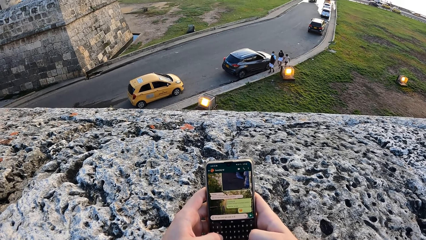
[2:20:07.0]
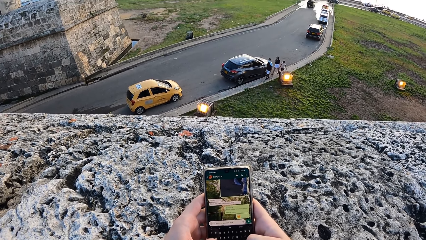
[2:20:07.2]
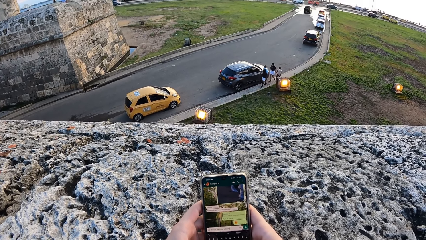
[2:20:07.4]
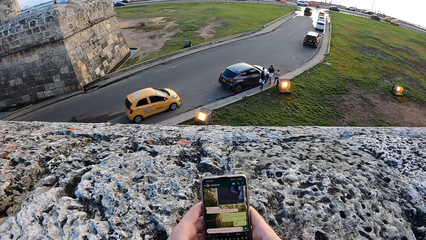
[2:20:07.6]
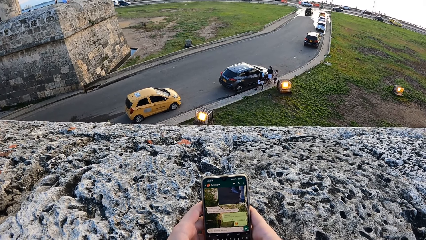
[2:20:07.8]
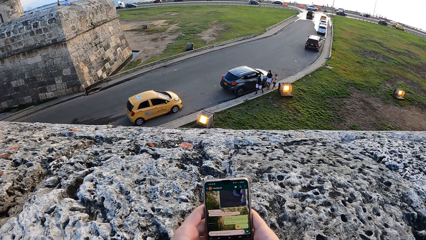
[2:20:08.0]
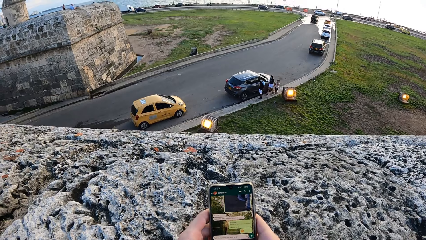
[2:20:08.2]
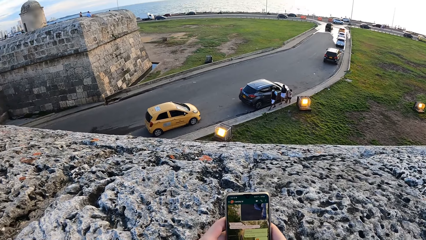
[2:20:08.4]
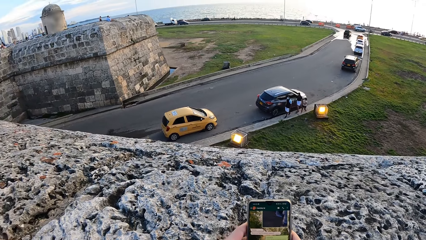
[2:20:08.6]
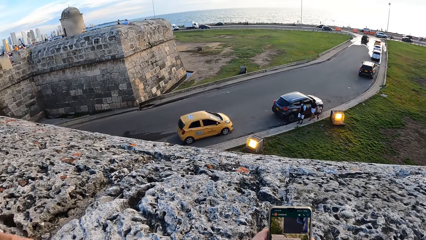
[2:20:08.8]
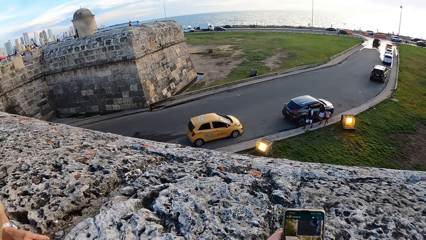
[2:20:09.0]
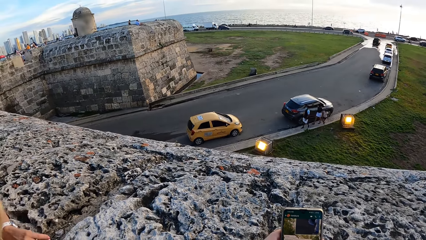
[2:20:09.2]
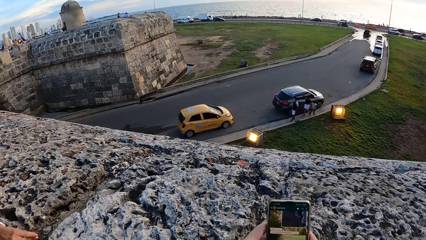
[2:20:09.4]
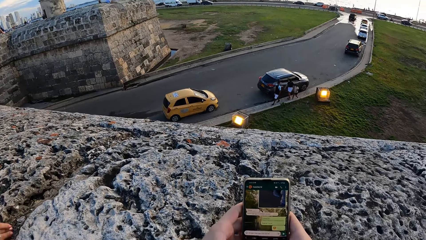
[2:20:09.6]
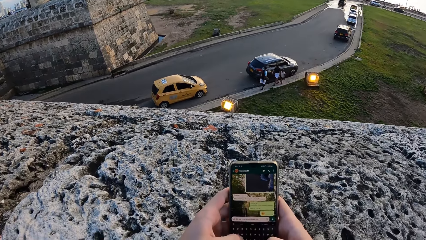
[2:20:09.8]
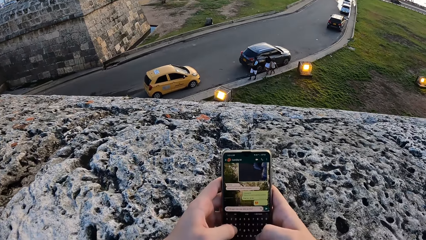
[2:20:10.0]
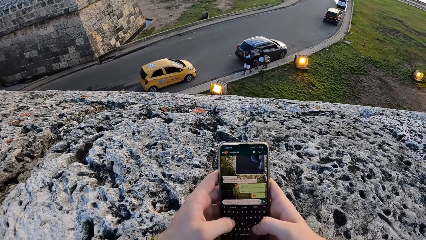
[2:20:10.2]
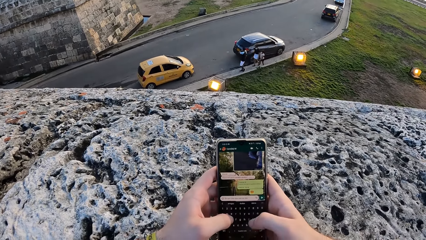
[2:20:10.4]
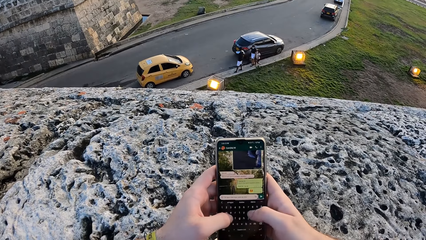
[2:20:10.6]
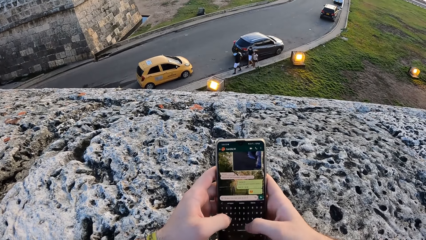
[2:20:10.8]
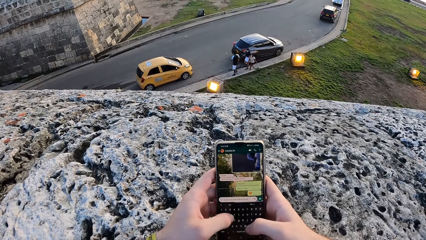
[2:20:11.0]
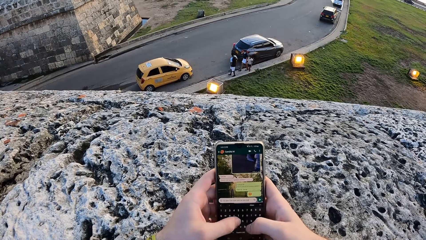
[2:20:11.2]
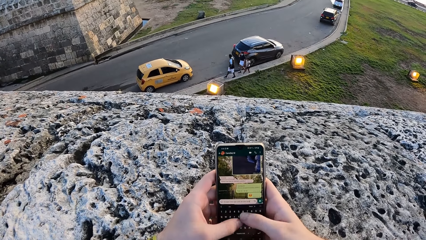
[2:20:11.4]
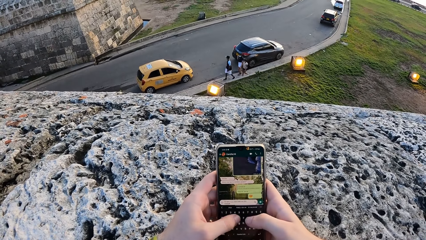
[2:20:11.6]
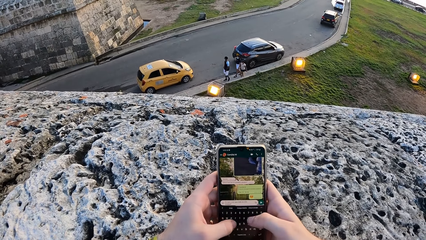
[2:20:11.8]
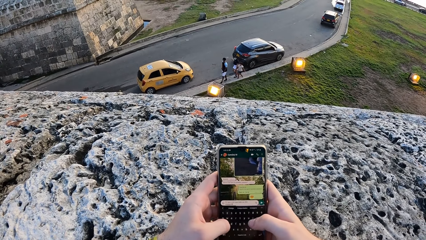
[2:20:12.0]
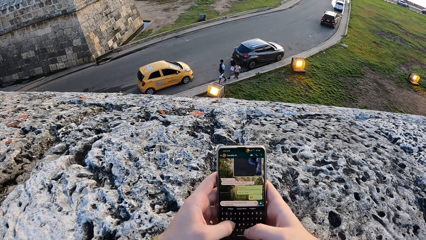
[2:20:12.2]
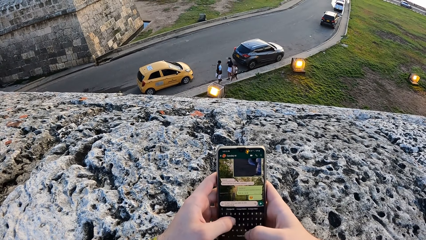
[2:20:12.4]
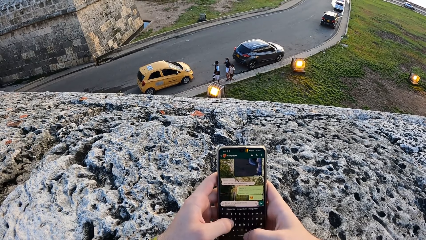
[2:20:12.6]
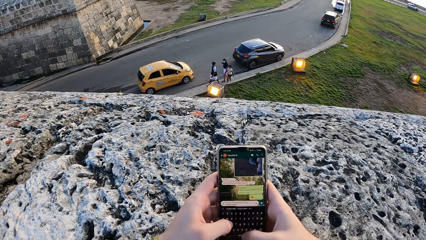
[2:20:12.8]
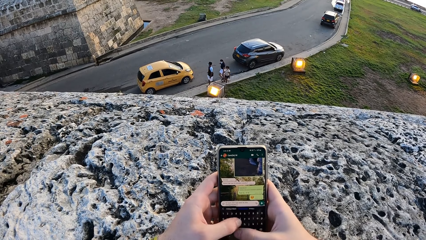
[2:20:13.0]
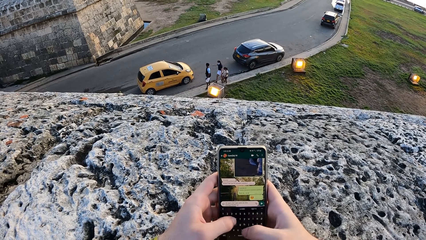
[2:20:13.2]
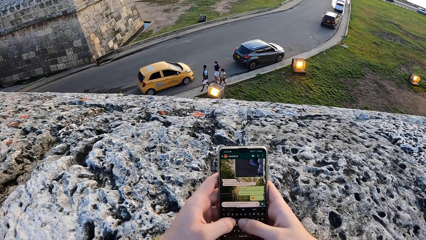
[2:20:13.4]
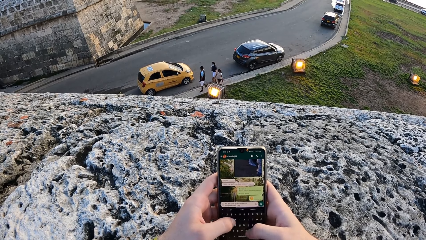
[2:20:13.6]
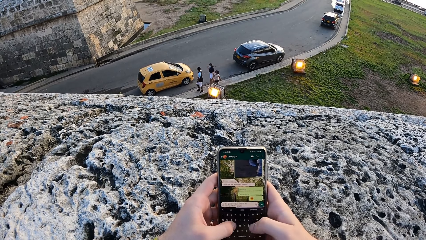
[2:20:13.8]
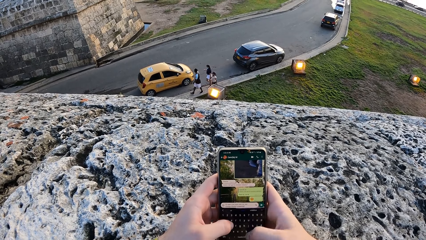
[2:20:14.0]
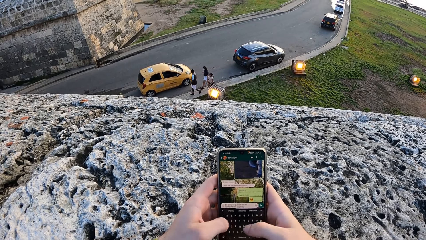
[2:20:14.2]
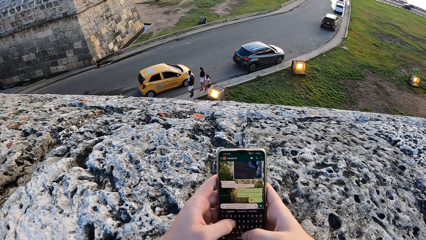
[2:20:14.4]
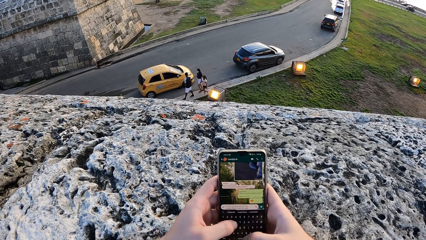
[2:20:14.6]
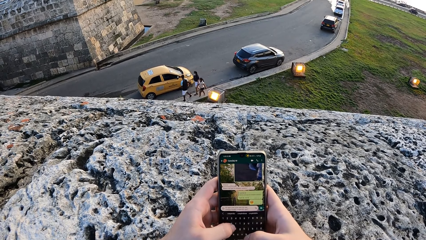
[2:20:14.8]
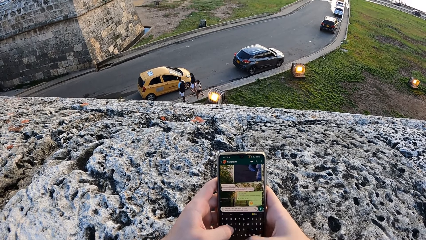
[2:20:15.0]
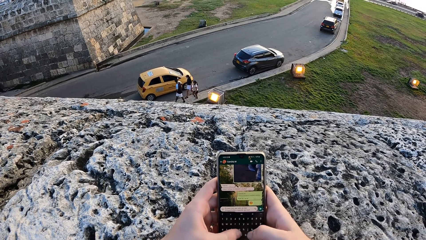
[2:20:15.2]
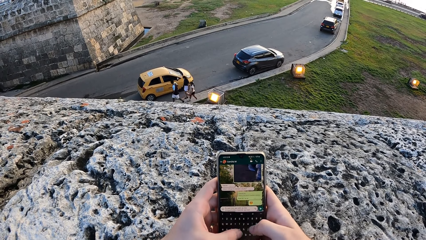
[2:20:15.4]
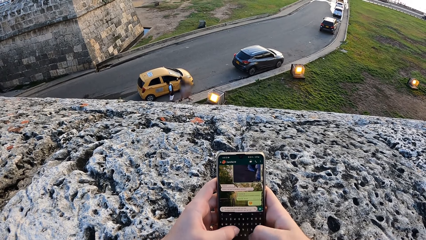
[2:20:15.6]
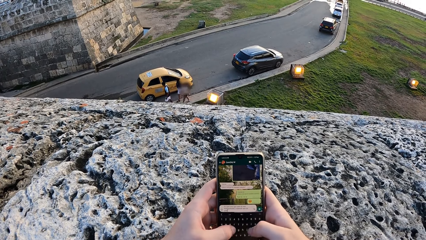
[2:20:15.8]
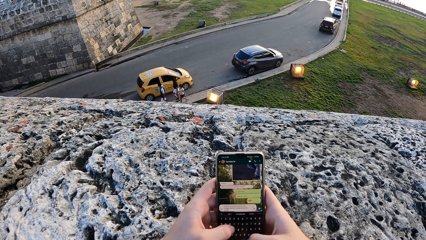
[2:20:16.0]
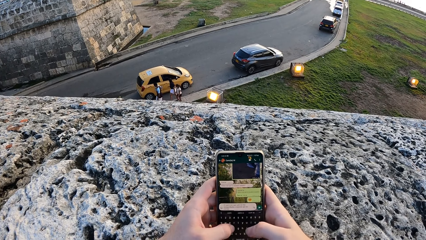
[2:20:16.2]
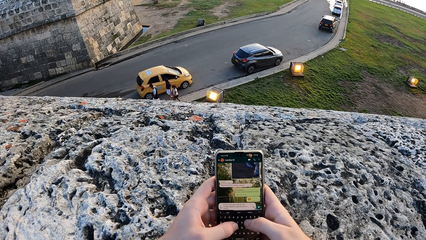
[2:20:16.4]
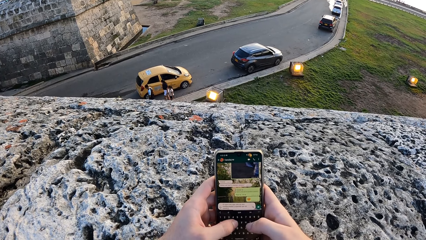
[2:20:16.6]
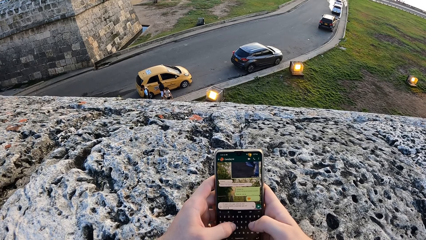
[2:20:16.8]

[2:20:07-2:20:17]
The camera wearer looks around the road. She touches the phone with her hands.

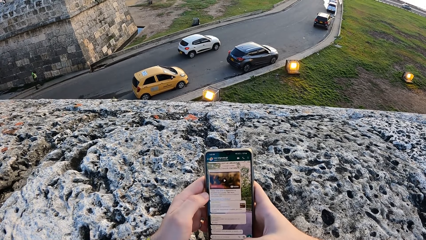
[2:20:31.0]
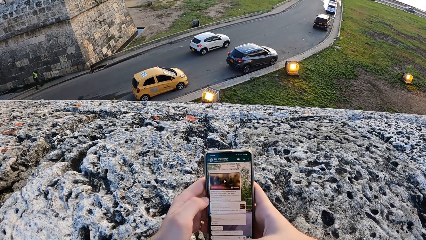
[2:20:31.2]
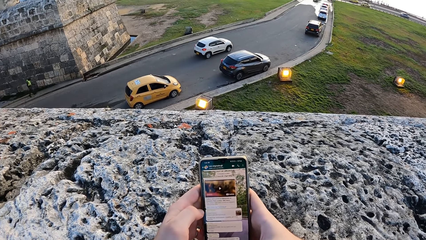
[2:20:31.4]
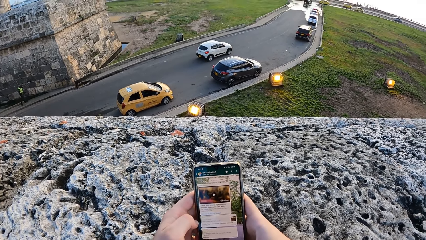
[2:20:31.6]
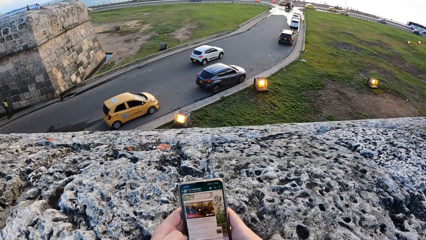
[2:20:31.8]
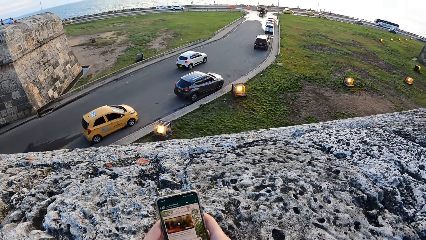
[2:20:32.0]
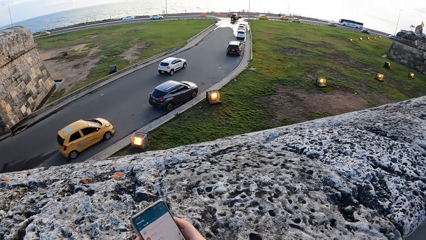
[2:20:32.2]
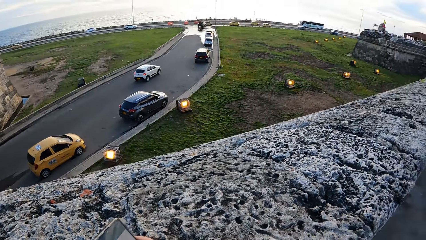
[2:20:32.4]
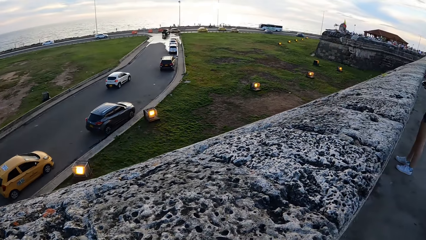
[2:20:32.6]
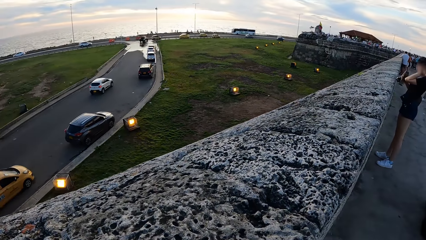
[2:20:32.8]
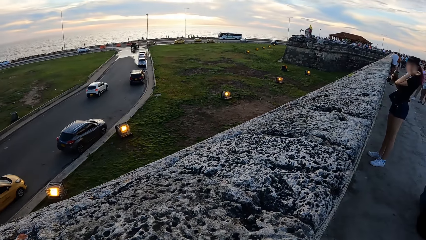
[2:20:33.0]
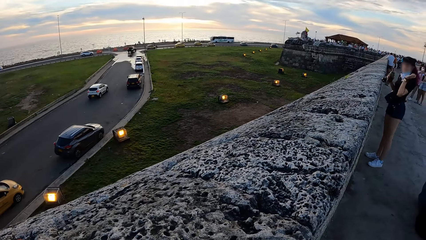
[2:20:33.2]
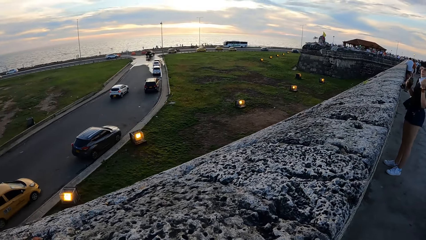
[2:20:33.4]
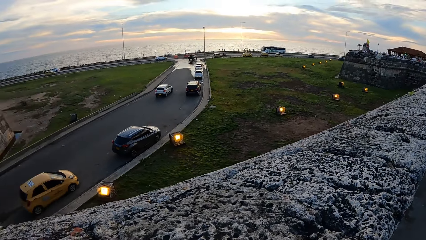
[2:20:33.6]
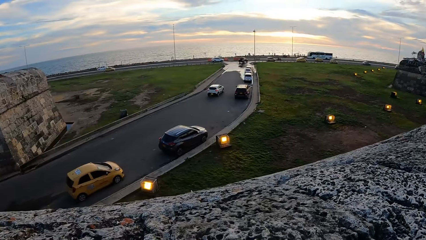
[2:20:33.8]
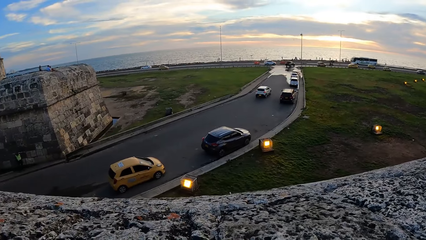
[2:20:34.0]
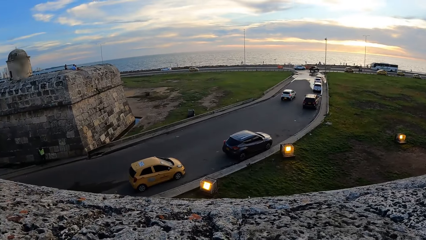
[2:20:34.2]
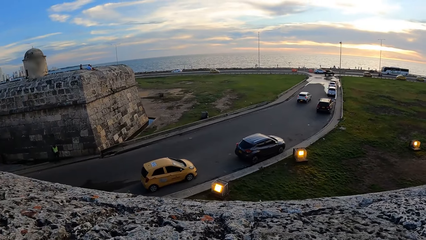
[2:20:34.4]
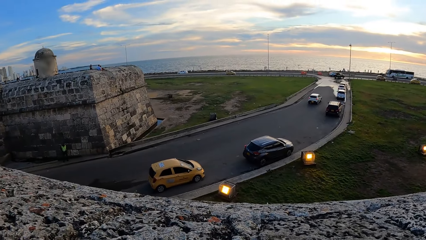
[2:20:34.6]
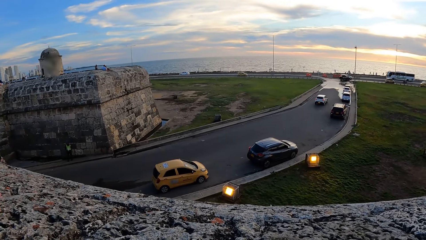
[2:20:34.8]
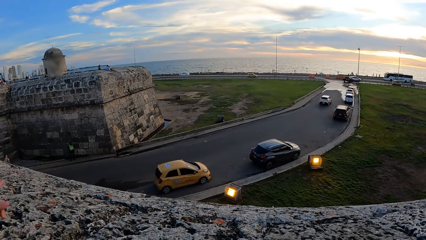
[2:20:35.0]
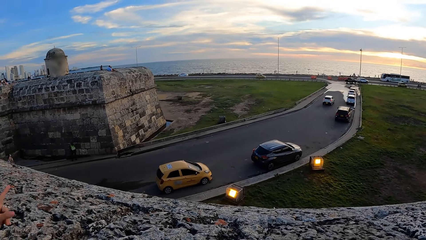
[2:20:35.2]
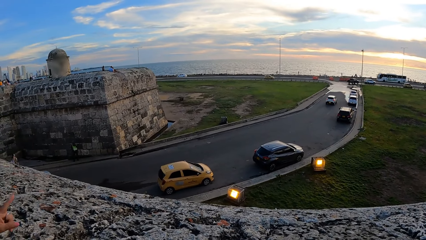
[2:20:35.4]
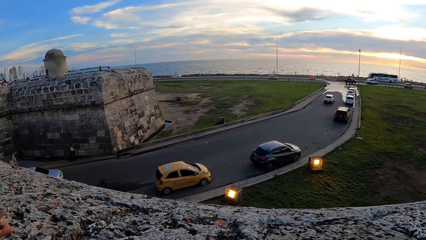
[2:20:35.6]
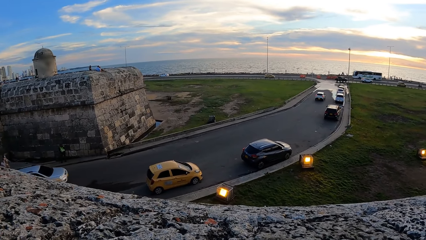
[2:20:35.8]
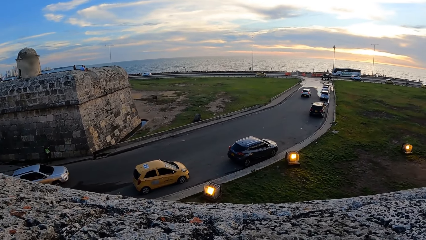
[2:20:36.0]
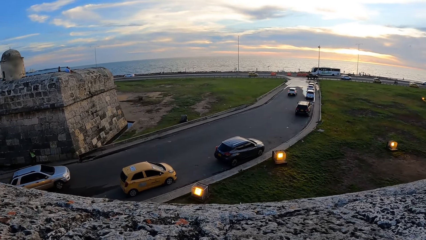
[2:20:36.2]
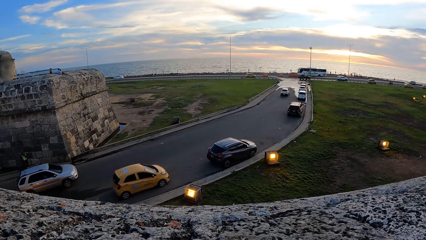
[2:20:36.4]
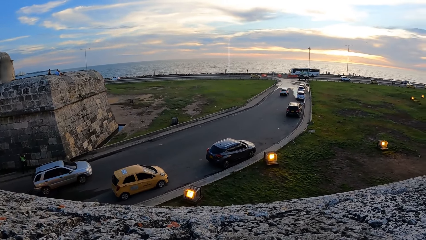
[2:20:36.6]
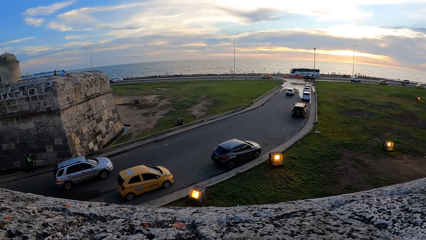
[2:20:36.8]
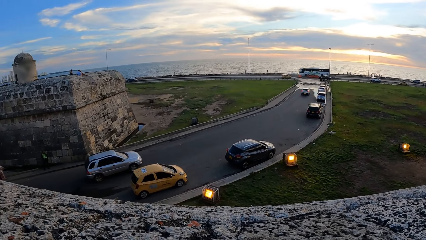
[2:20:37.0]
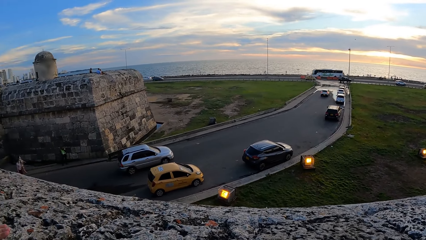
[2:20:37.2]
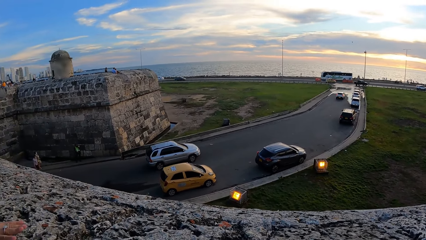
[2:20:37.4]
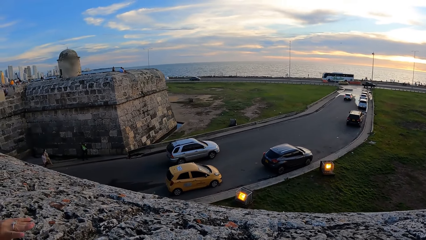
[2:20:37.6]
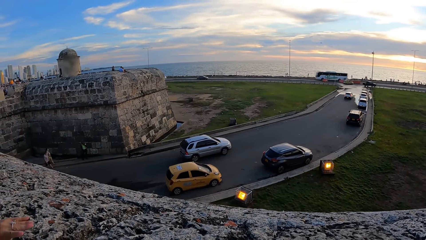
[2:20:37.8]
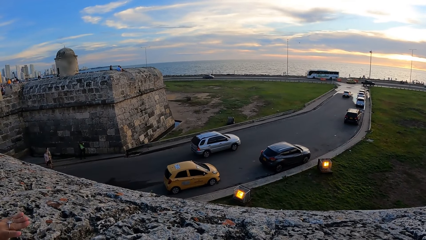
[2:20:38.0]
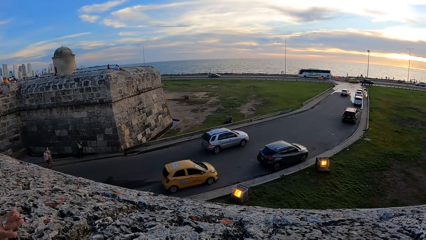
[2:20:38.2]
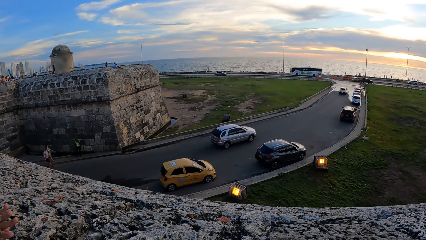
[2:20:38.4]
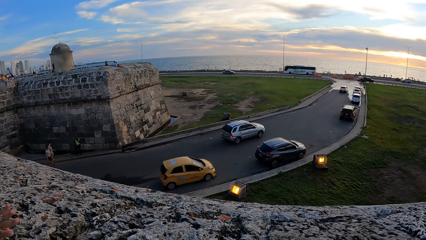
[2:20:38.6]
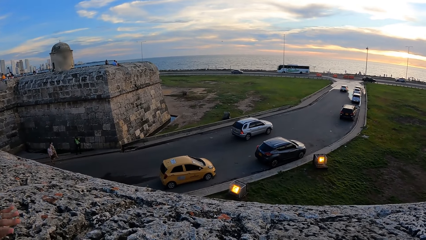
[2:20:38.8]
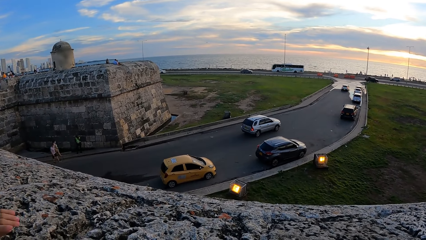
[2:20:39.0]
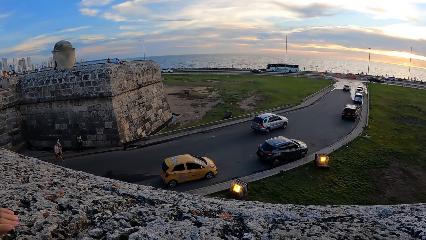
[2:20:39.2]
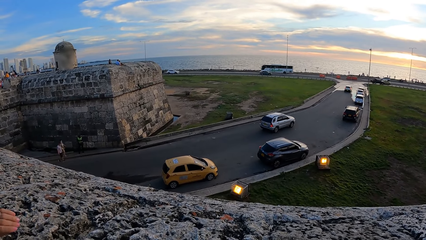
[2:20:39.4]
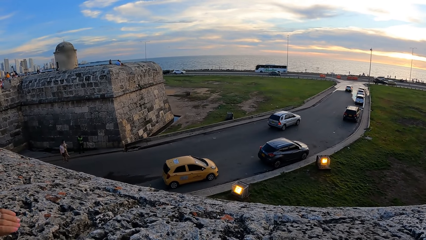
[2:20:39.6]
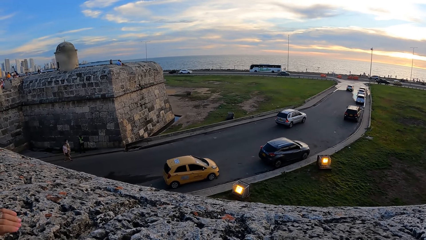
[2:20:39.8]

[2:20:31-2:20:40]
The camera wearer looks around the road.
